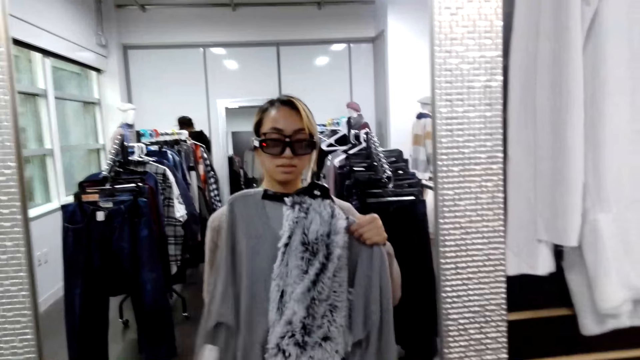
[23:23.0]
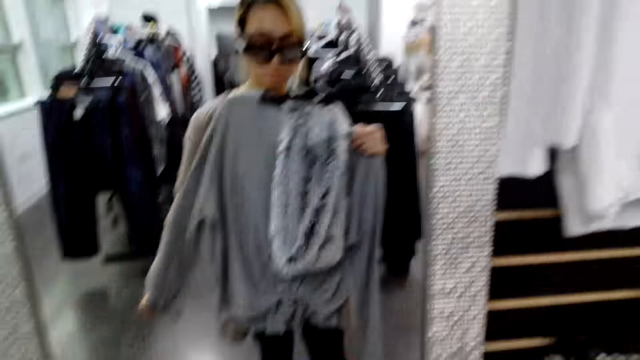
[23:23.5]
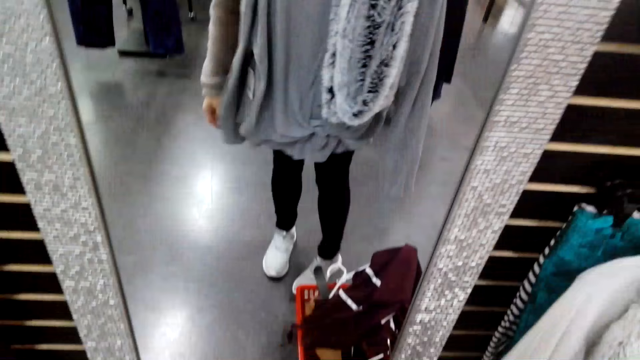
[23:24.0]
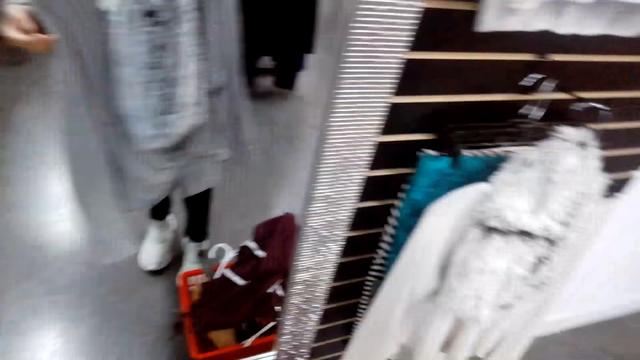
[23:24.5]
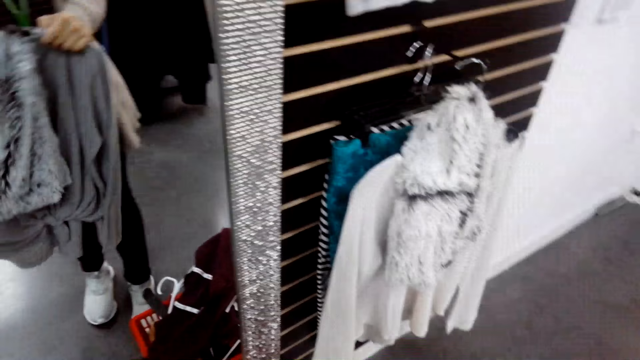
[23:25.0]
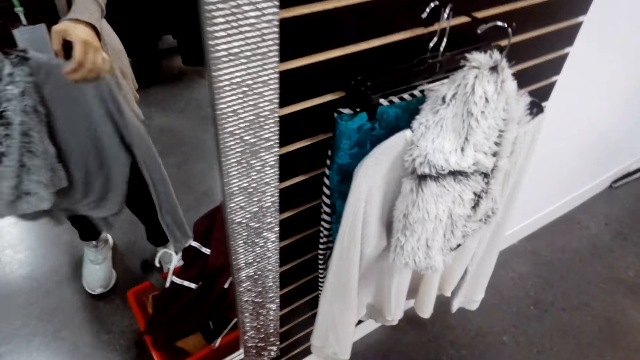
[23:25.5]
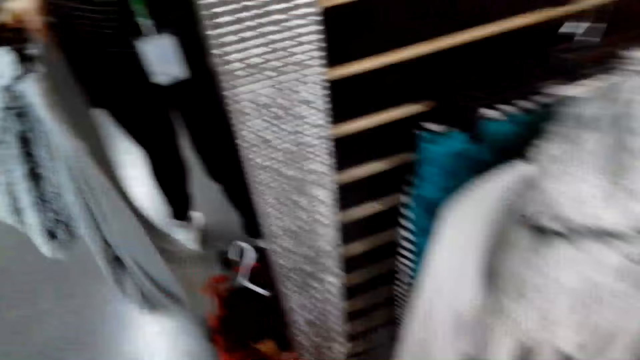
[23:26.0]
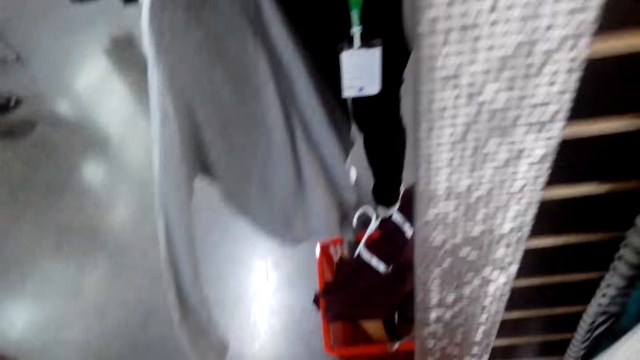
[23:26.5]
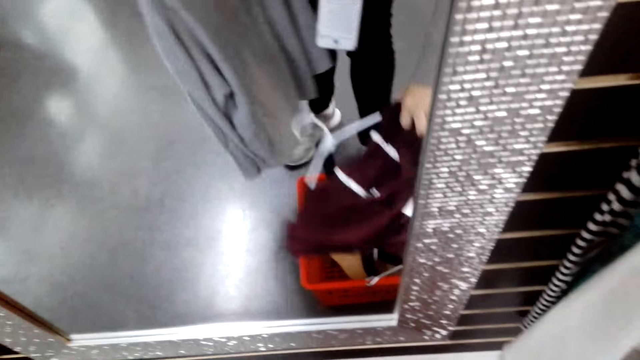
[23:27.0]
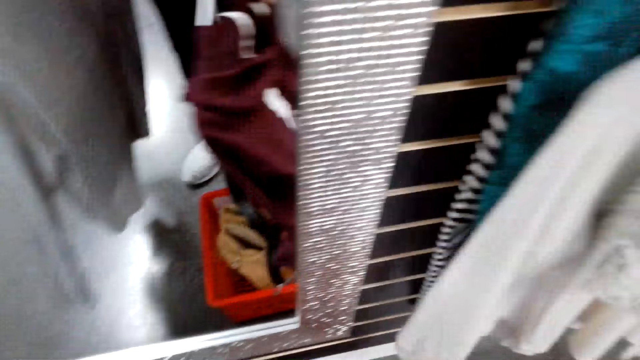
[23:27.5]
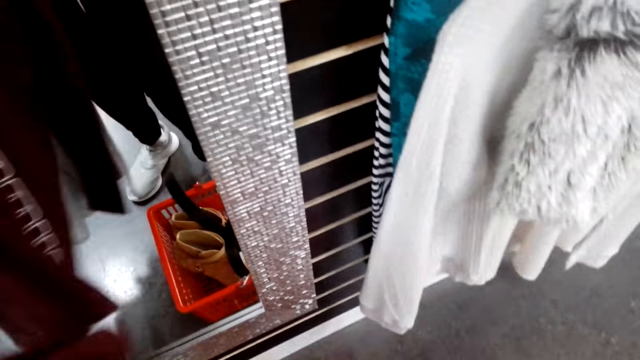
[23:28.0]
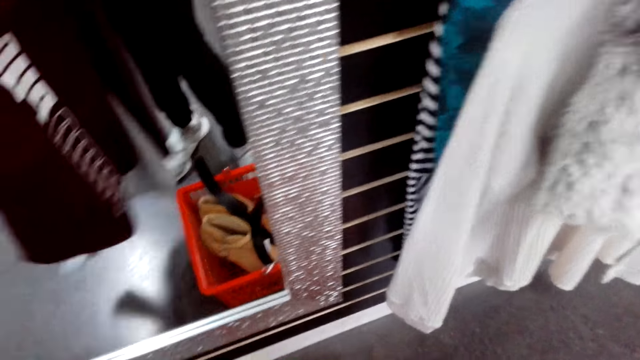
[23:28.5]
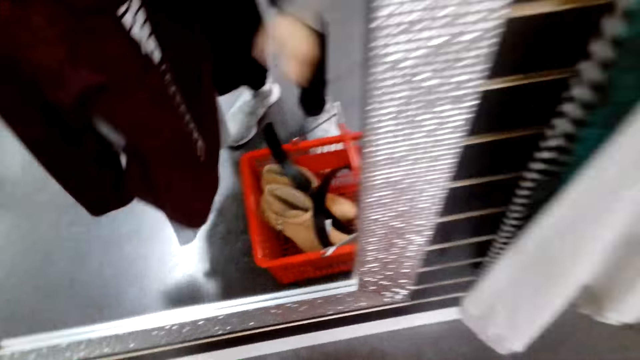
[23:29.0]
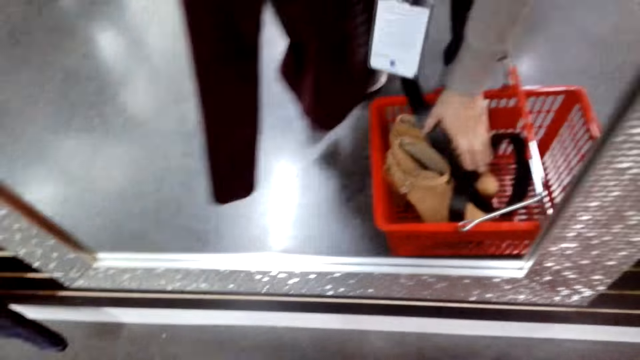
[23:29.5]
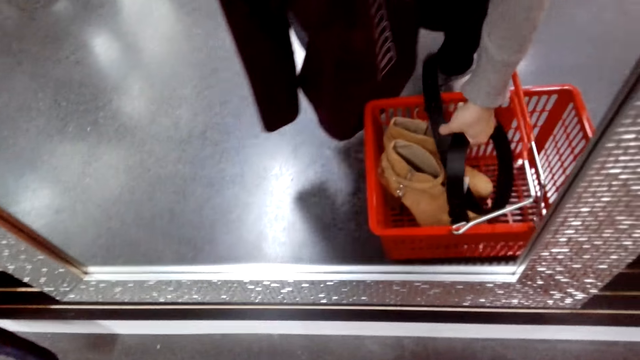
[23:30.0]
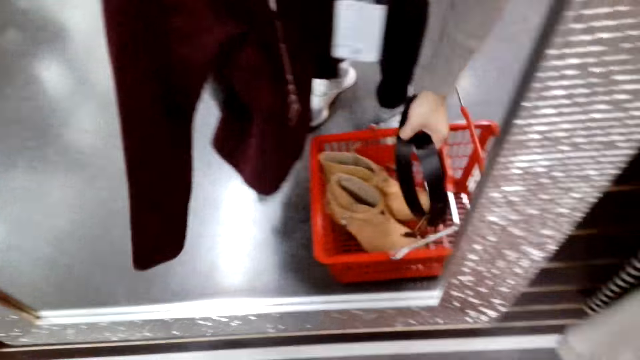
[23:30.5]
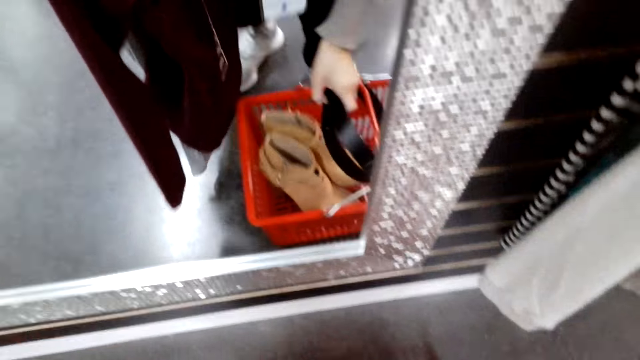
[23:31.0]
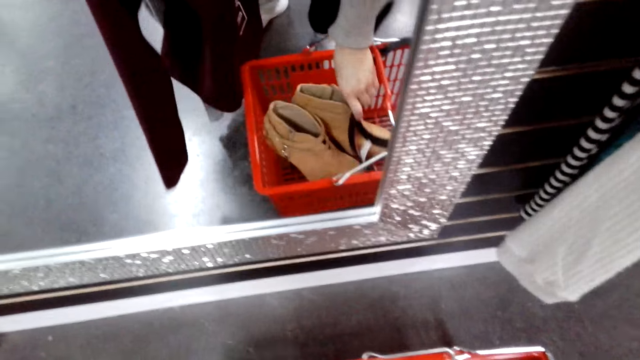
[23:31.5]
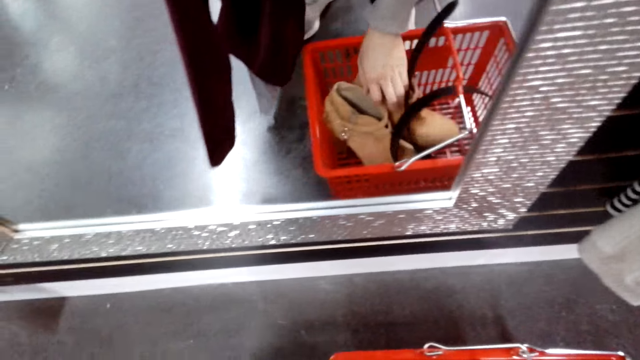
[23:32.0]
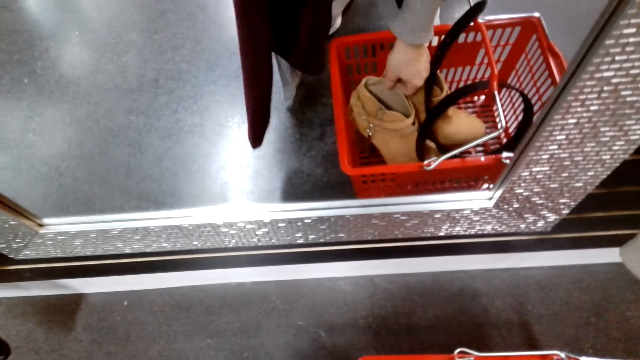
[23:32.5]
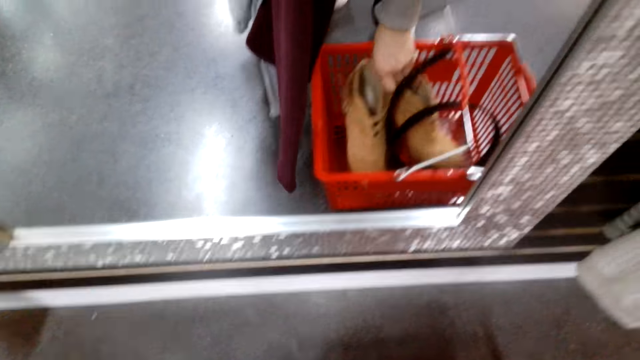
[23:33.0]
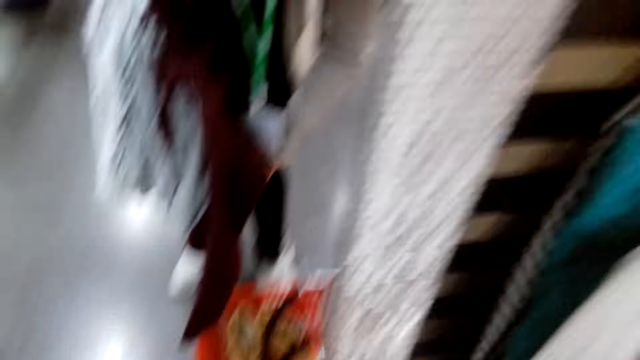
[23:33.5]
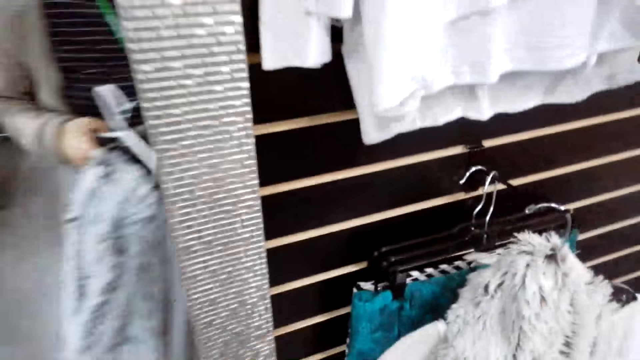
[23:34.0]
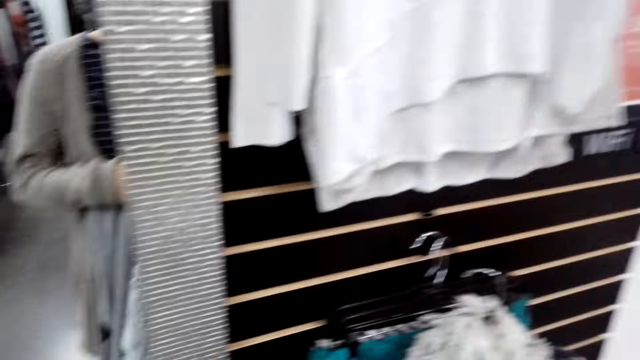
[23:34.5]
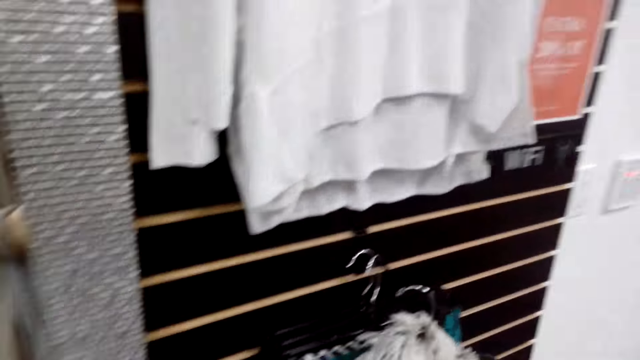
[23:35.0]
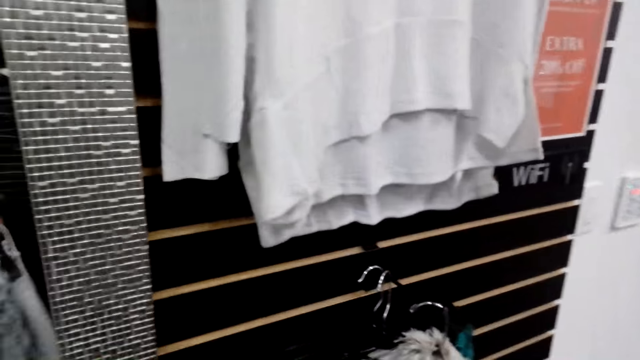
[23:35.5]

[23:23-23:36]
The camera wearer looks at the mirror. They pick another cloth from the basket. They pick the belt and pick boots from the basket.

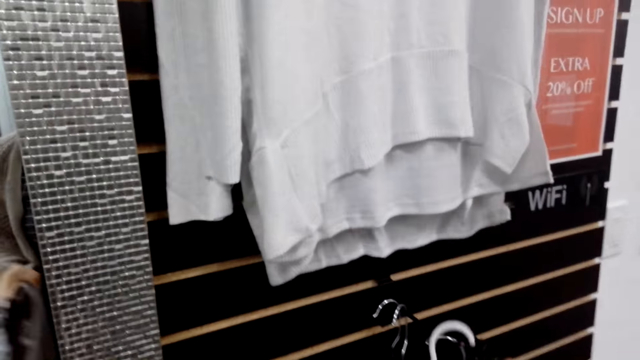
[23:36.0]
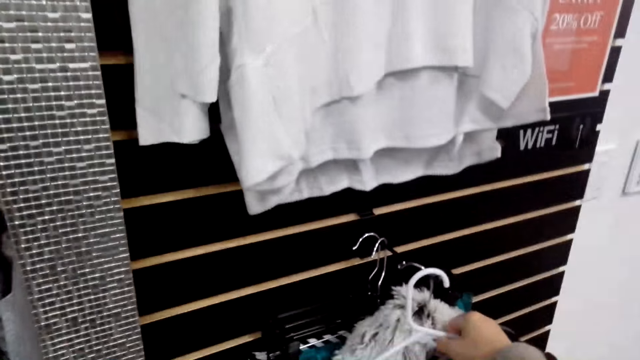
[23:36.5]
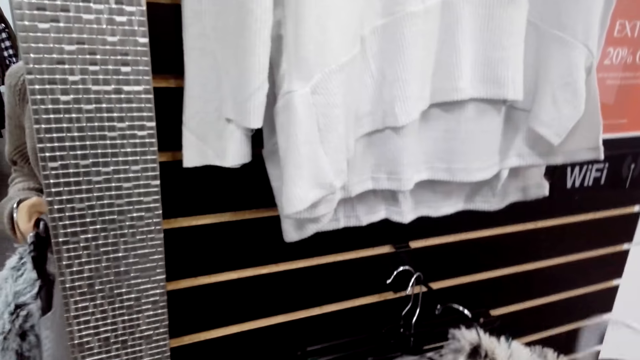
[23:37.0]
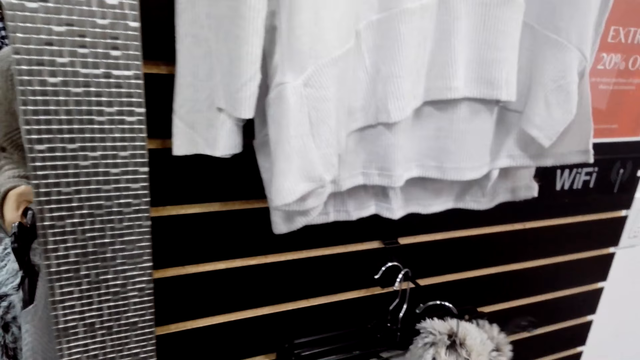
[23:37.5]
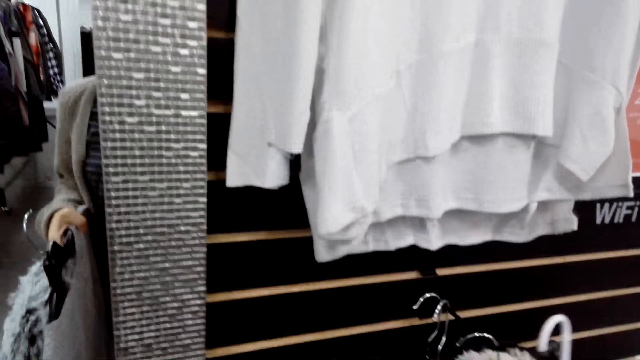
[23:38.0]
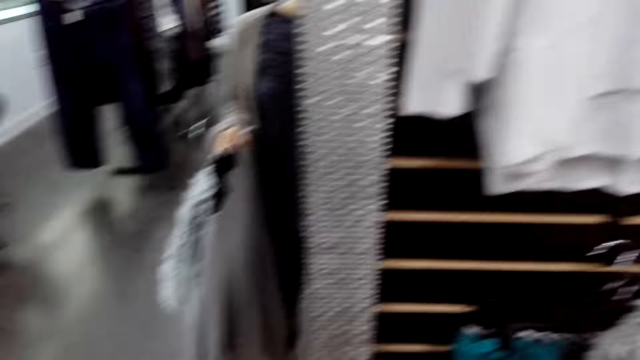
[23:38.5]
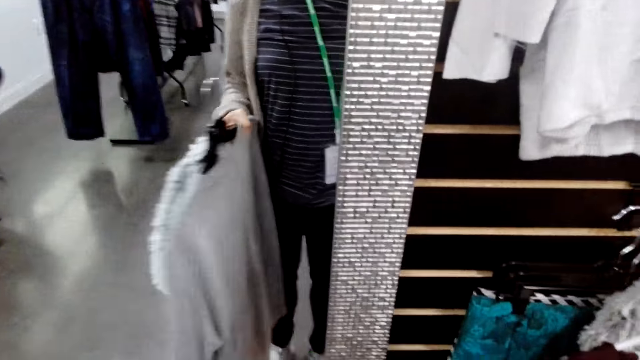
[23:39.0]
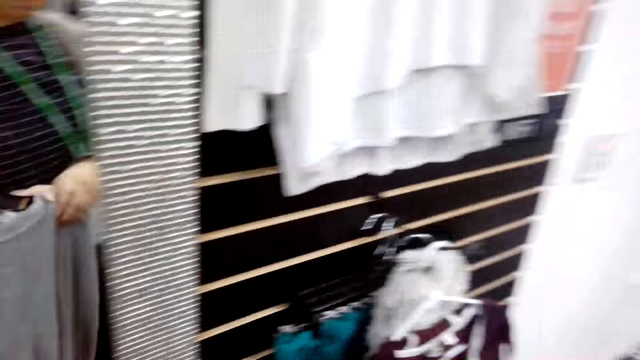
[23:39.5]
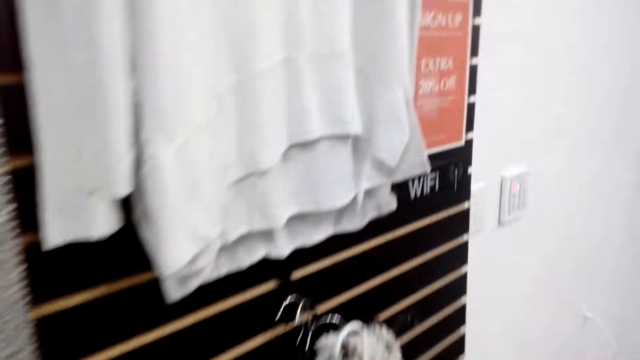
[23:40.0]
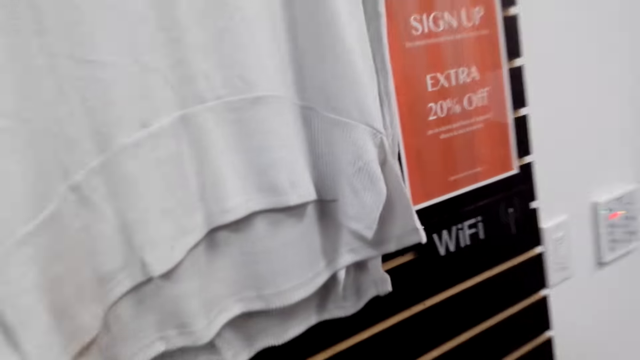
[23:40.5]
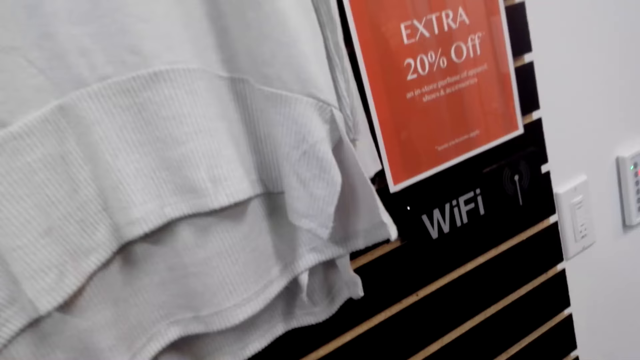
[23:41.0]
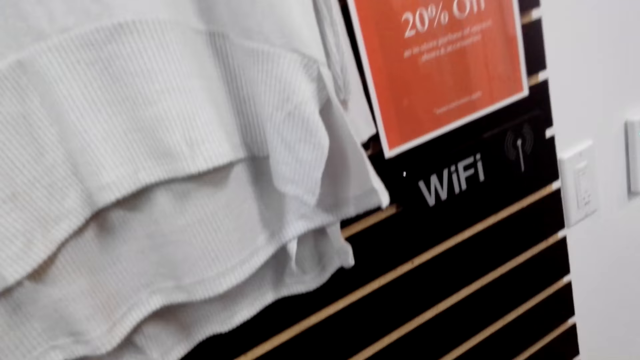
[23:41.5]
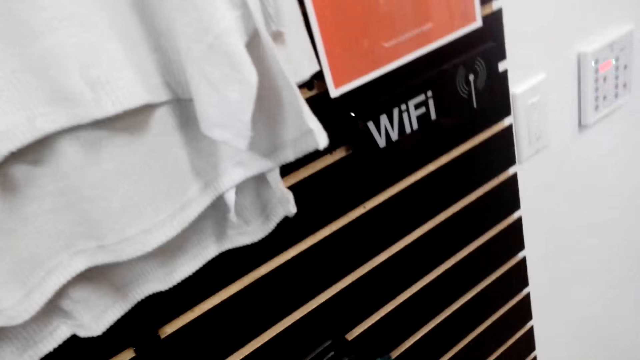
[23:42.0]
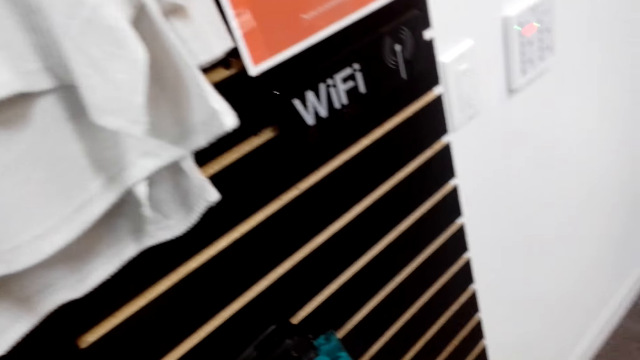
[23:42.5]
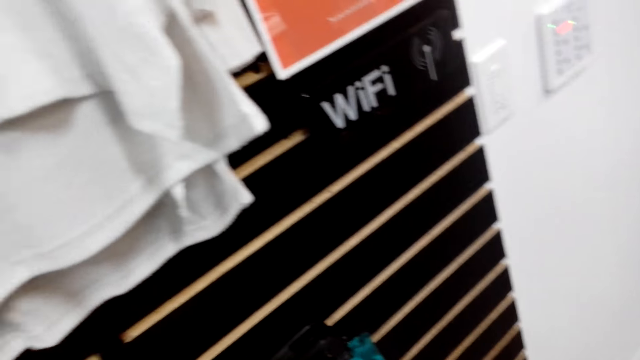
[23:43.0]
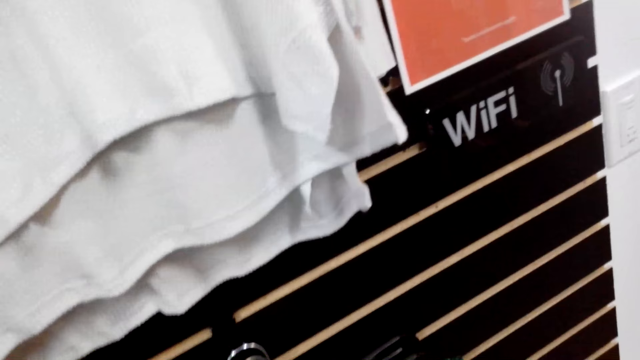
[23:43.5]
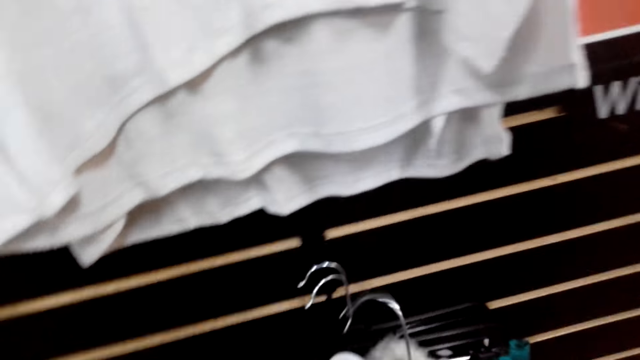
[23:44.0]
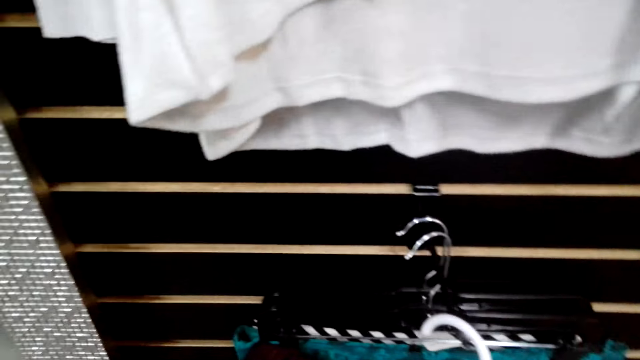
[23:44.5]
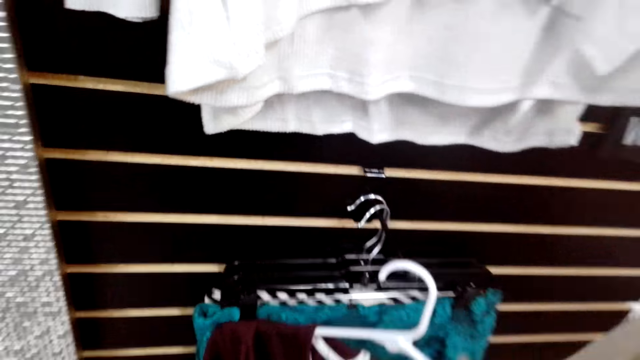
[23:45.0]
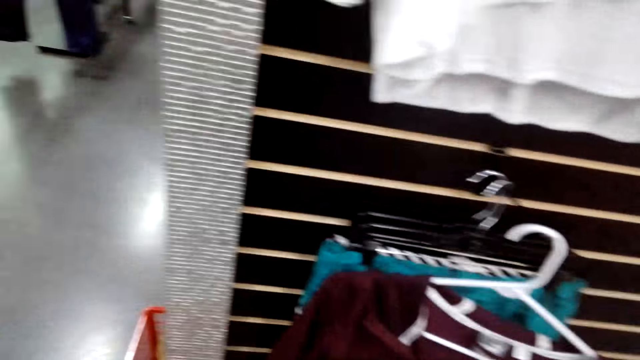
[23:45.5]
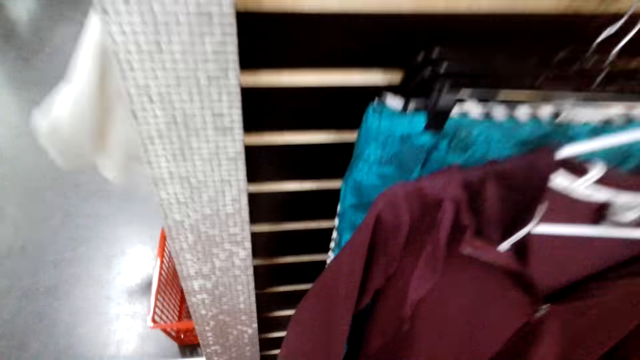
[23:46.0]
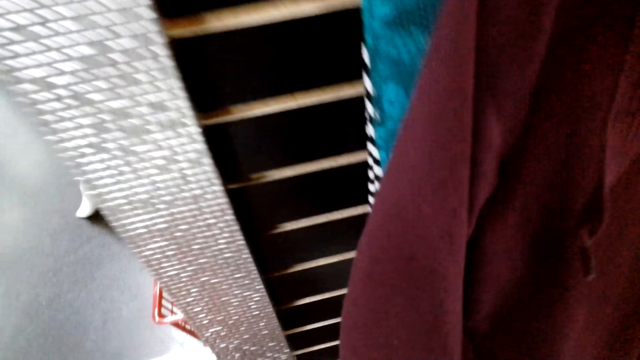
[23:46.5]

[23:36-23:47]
The camera wearer hangs the cloth.
